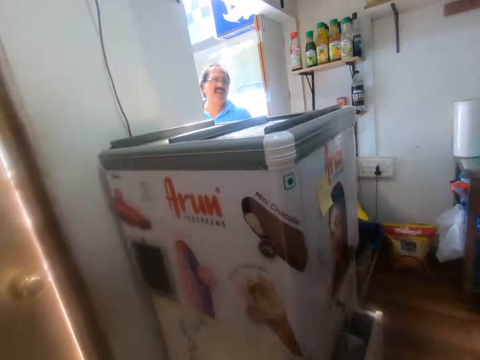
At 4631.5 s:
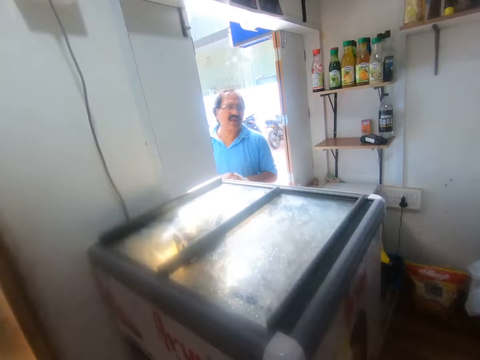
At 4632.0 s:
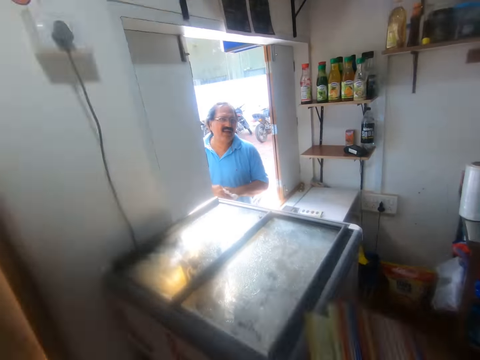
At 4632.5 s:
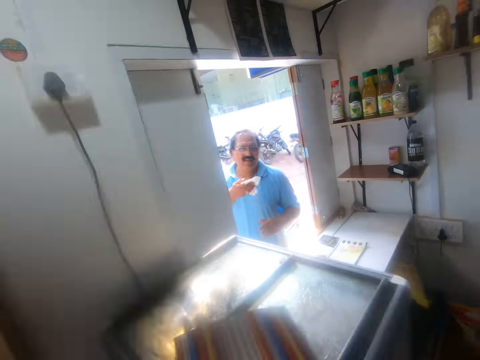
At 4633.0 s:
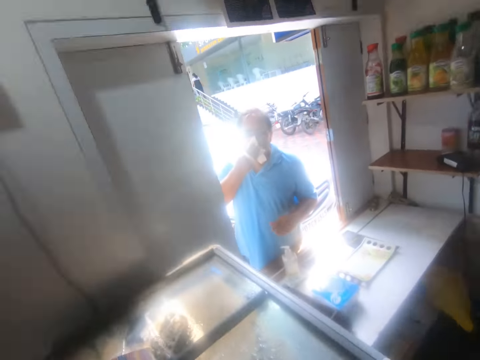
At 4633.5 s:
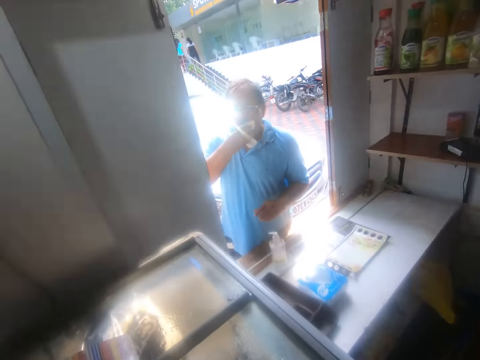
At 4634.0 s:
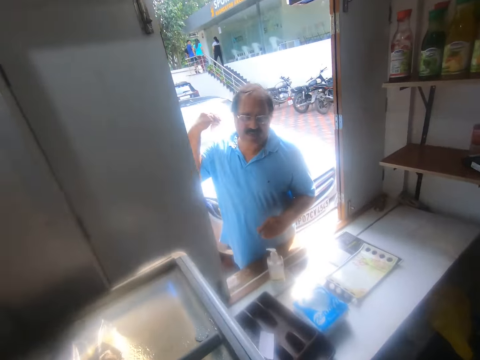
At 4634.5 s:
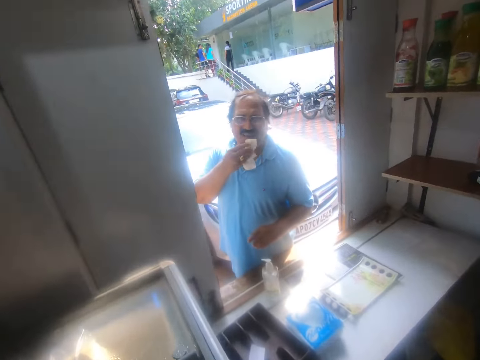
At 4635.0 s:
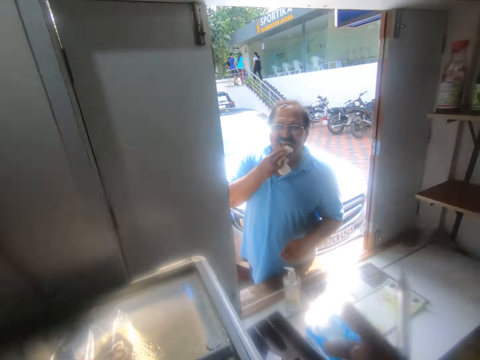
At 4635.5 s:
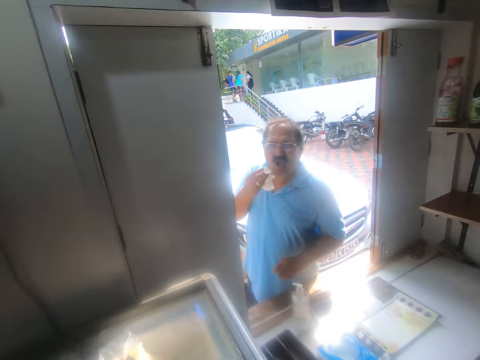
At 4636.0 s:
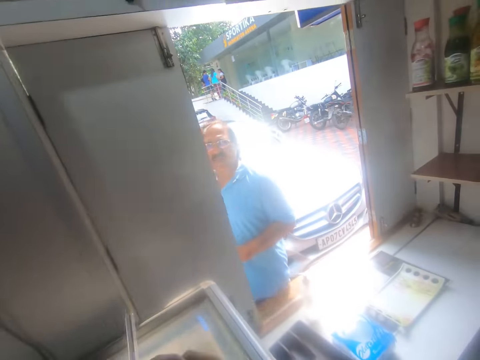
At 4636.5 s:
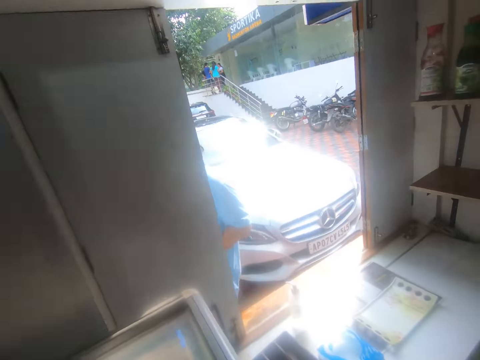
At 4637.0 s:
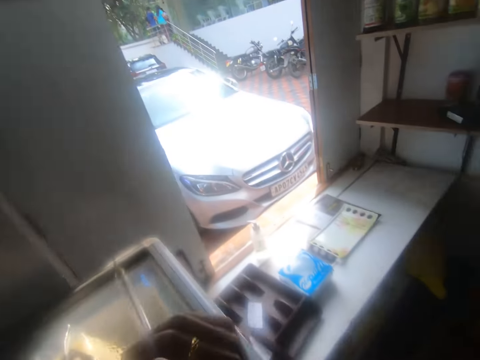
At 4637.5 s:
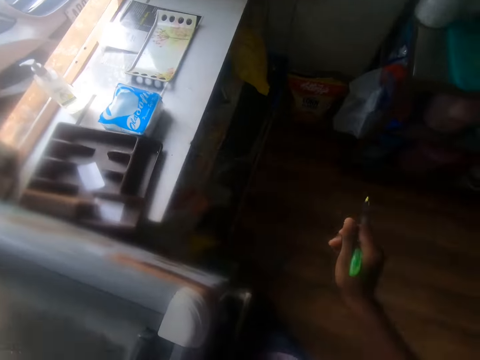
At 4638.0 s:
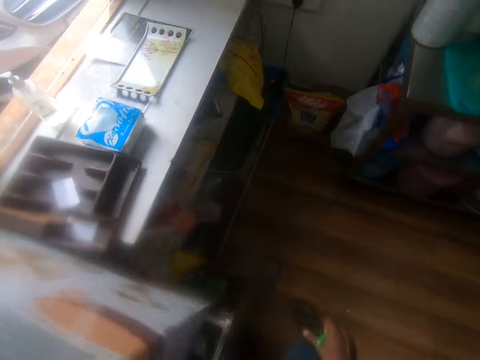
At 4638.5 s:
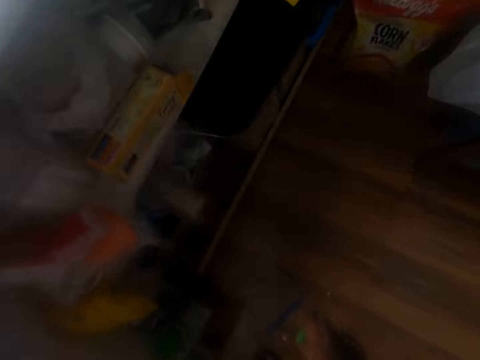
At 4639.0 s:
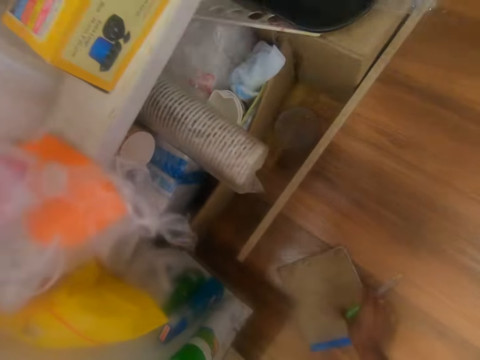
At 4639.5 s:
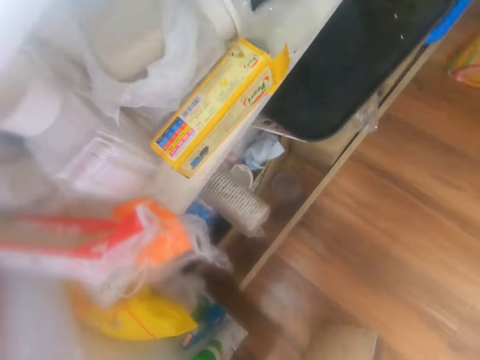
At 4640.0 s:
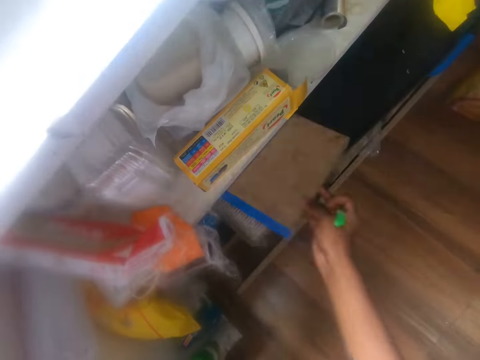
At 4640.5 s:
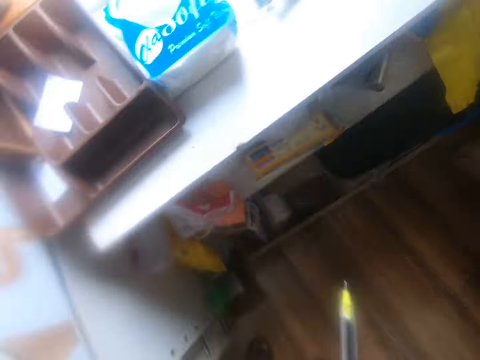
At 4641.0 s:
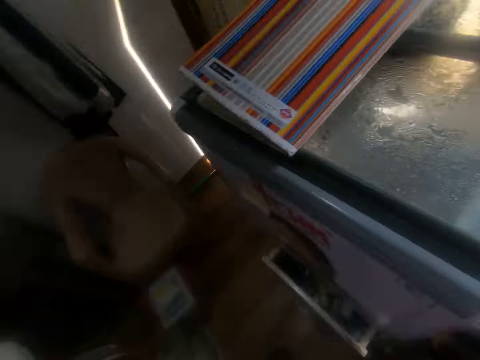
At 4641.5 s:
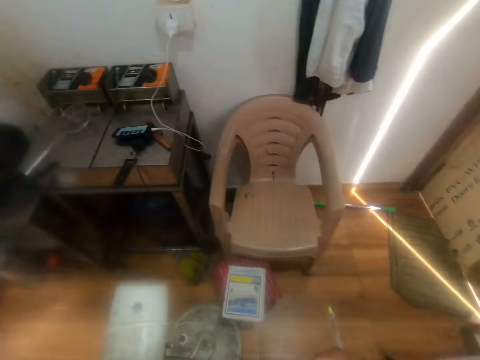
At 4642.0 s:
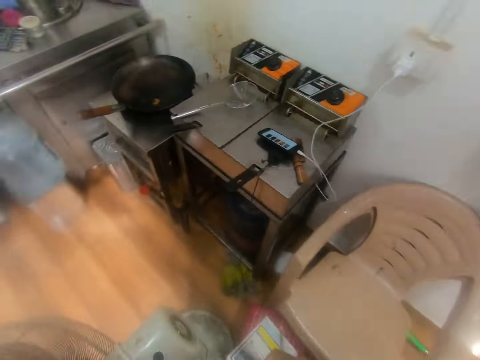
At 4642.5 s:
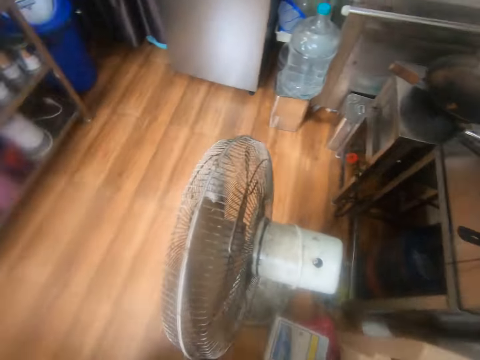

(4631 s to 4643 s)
The man cleans his hands with a handkerchief. The camera wearer places the book on a fridge with his right hand. He wipes his face with the handkerchief in his right hand. He picks the book from the floor with his right hand. He keeps the book in a shelf with his right hand. He walks back to the chair.

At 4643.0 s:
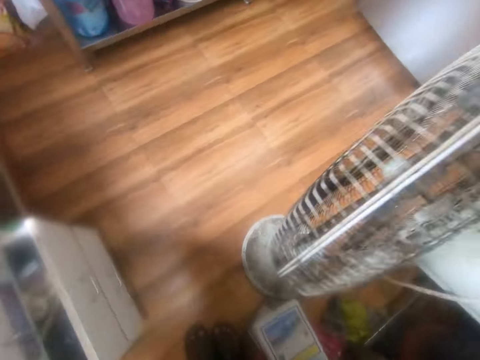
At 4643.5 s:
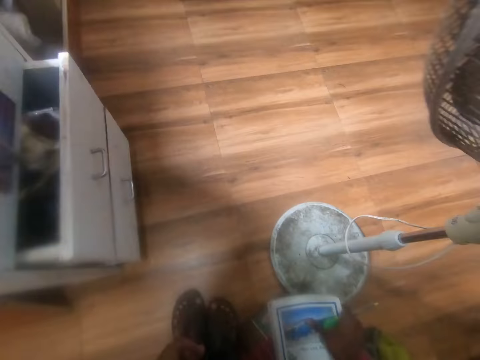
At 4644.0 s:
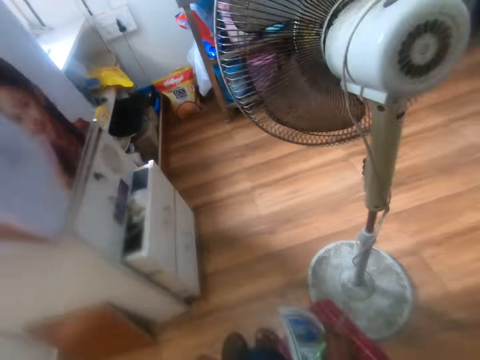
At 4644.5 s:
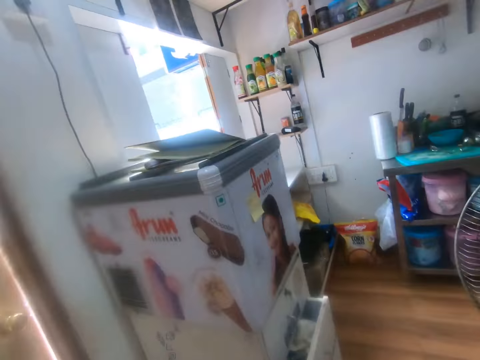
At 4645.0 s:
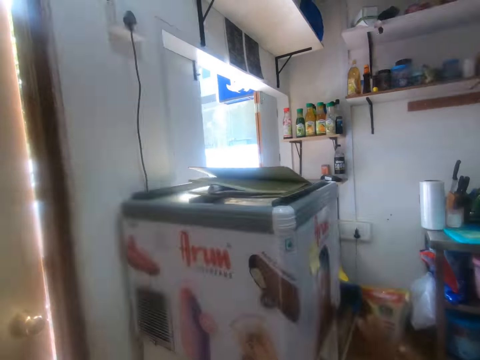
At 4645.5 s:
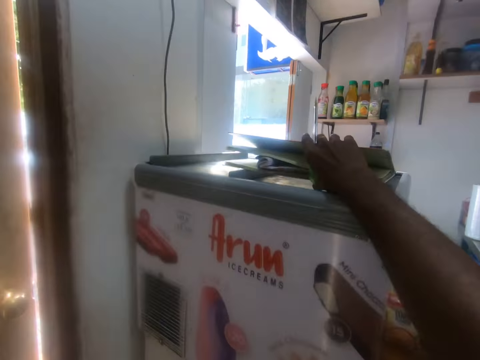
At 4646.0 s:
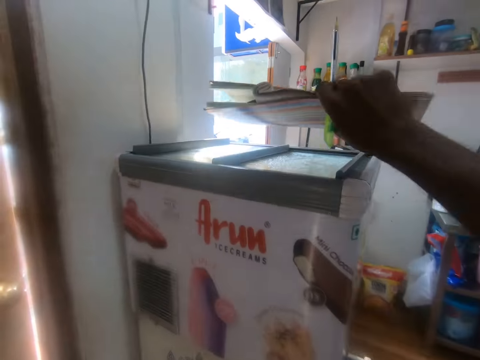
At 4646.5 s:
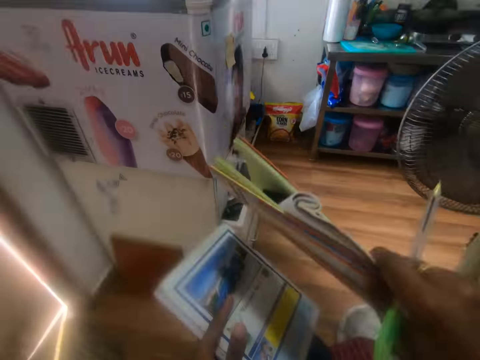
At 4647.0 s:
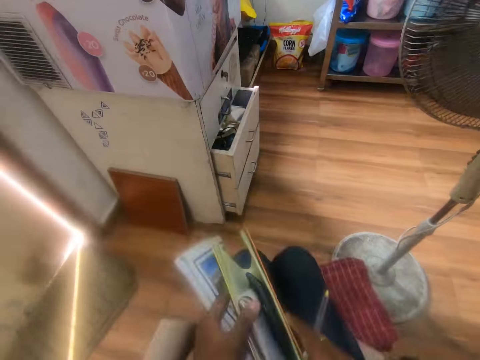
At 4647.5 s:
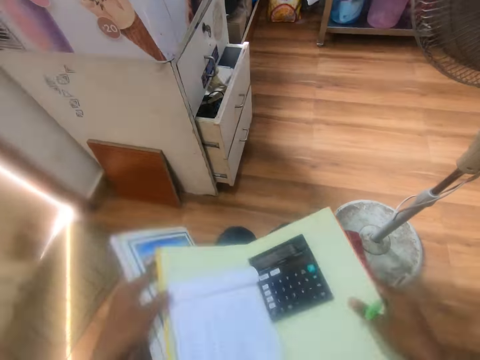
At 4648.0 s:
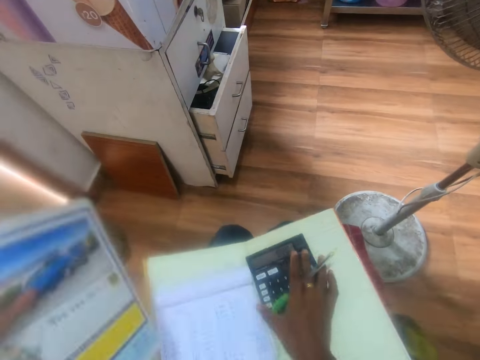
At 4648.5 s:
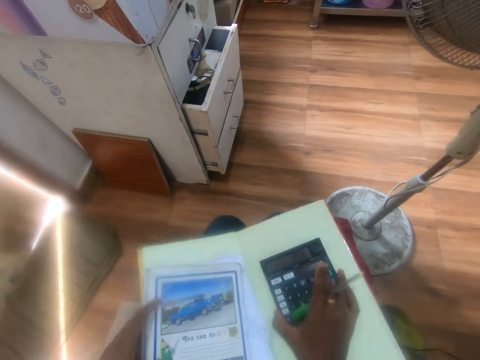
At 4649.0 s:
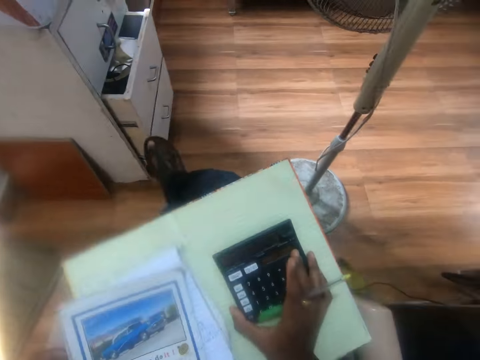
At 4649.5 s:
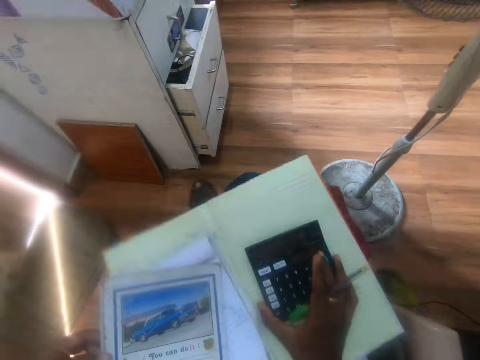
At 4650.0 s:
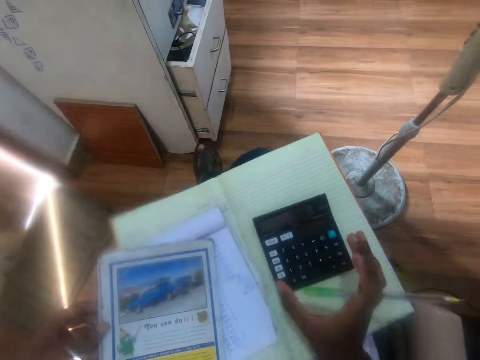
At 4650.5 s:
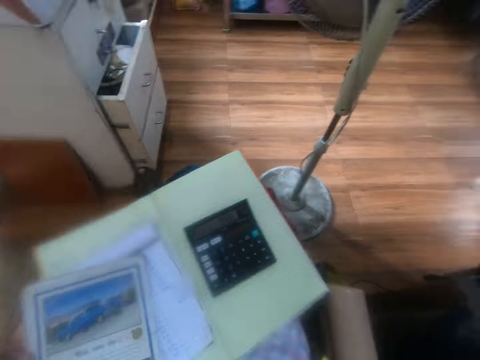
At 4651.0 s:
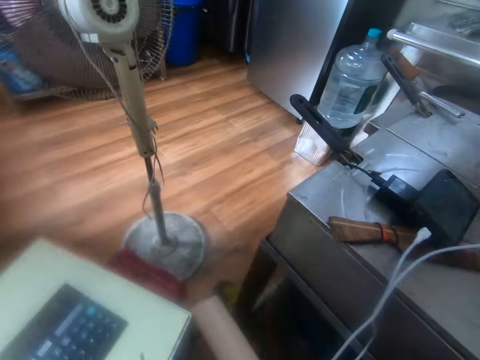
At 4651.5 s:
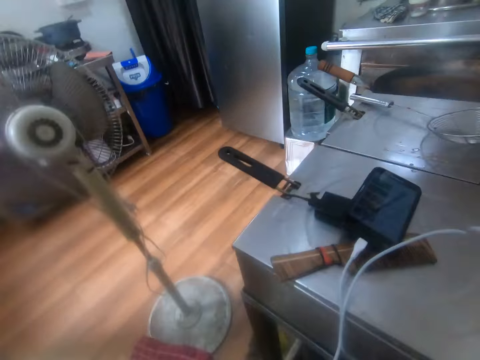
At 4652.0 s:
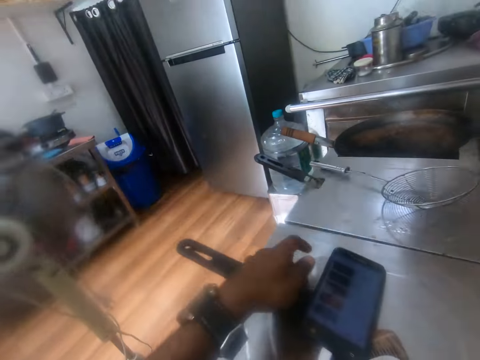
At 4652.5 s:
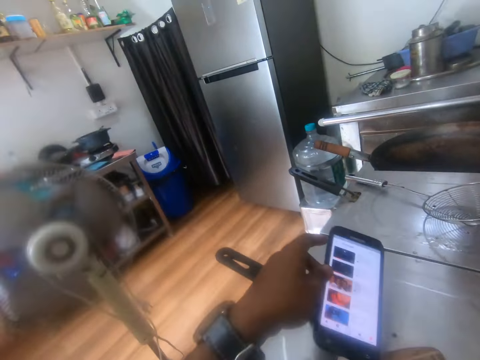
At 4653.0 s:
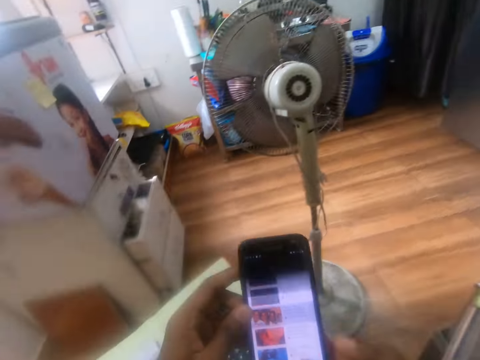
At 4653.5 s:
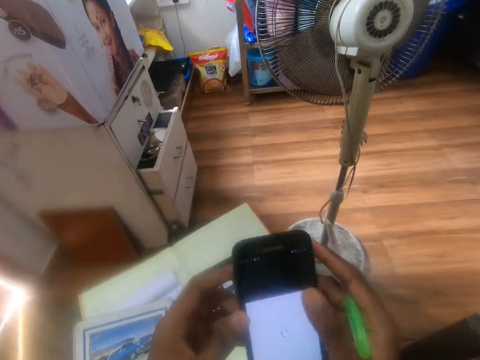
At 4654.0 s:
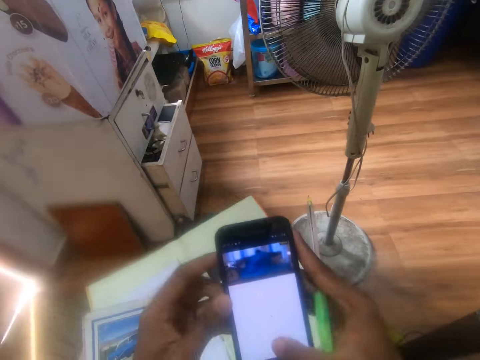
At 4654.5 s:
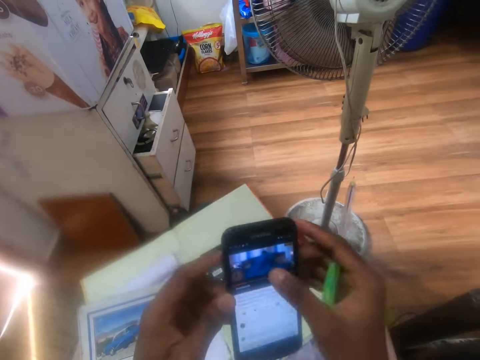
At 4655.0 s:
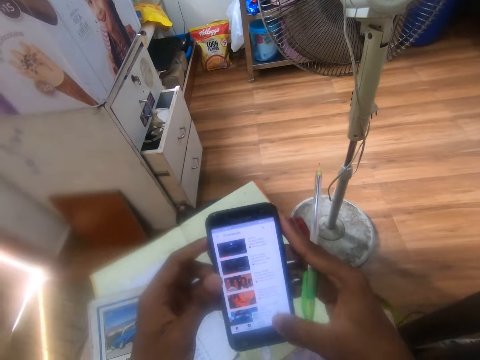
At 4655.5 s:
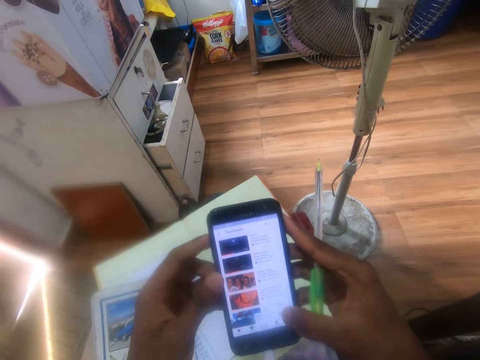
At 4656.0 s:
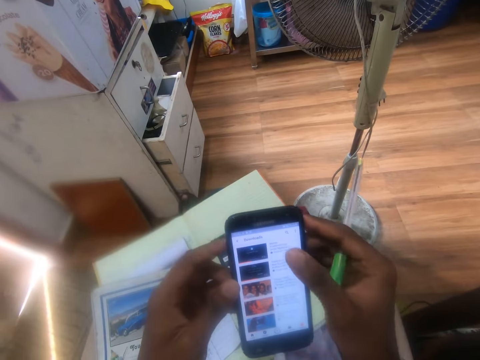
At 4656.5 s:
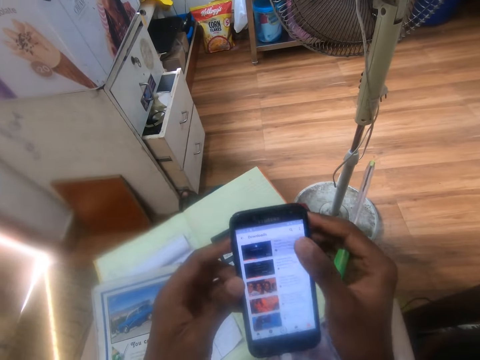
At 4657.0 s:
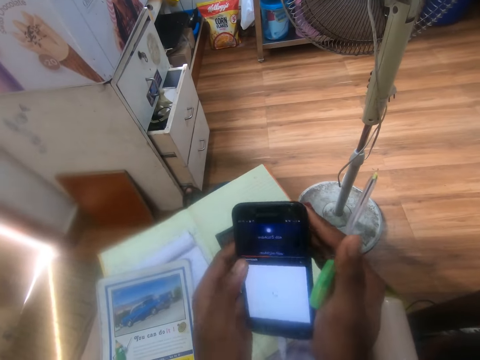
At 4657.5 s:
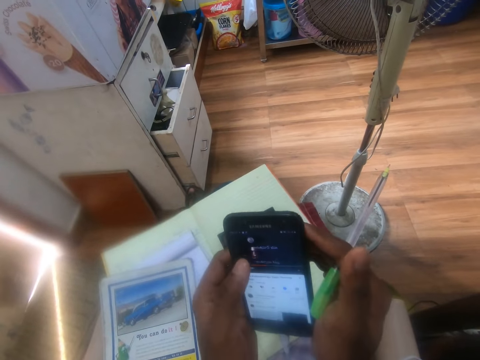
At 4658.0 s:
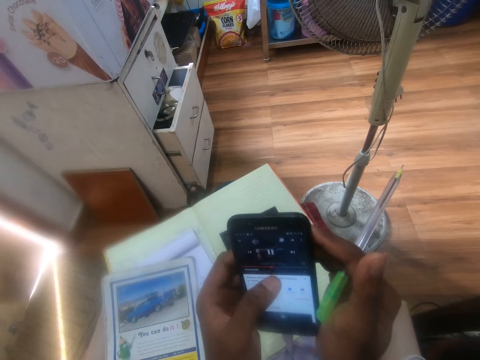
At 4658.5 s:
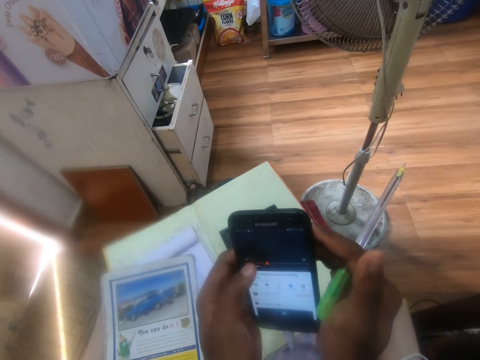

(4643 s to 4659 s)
The camera wearer sits on a chair. He picks the book from a box on the floor with his right hand. He picks the book from the fridge with his right hand. He puts the book in his right hand together with the book in his left hand. He places the books in his hands on his legs. He opens the book with his right hand. He moves the calculator on the book with his right hand. He places the book in his left hand on the book on his legs. He picks the phone from the deep fryer with his left hand. He operates the phone with both hands.
